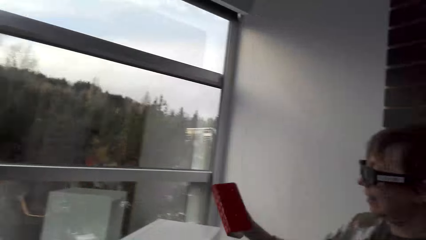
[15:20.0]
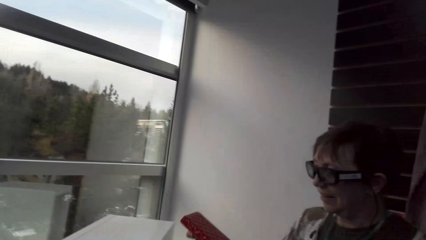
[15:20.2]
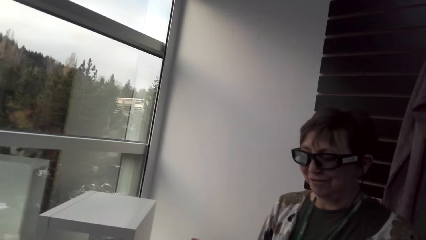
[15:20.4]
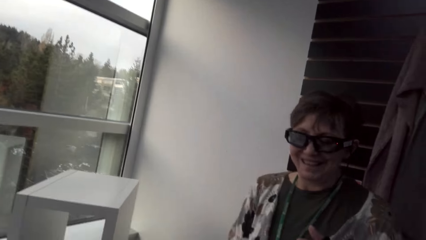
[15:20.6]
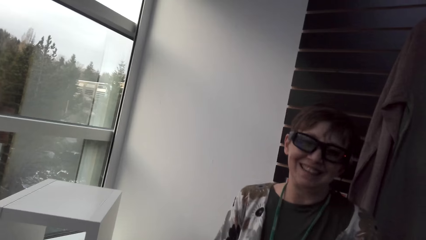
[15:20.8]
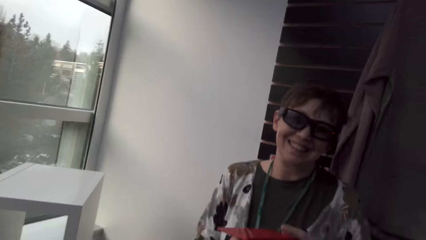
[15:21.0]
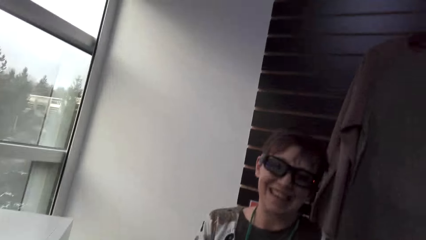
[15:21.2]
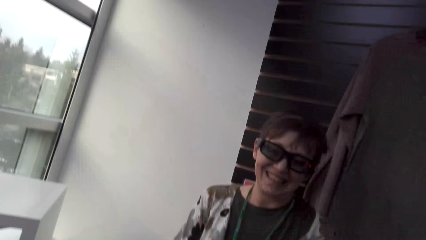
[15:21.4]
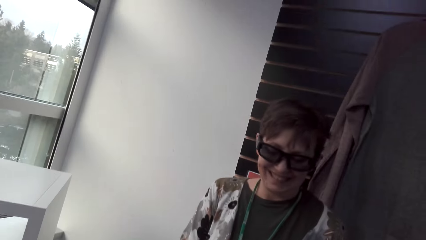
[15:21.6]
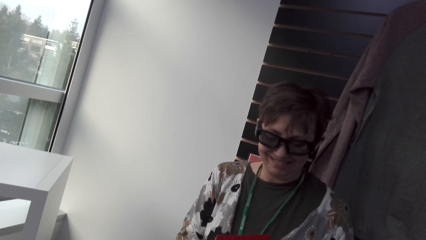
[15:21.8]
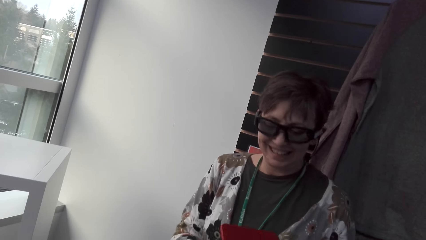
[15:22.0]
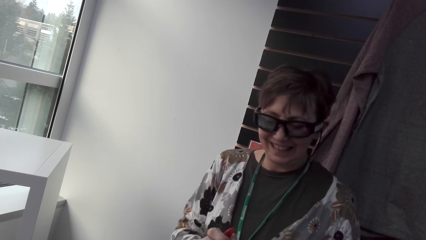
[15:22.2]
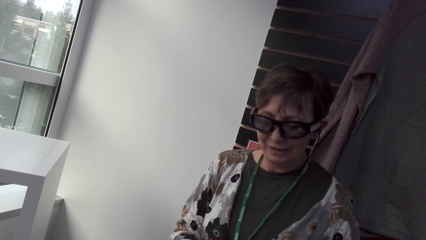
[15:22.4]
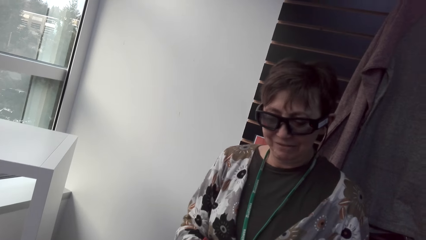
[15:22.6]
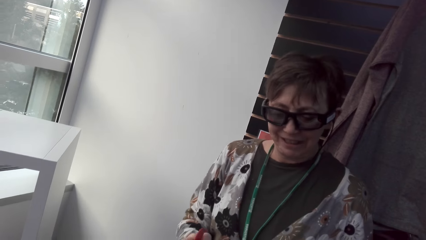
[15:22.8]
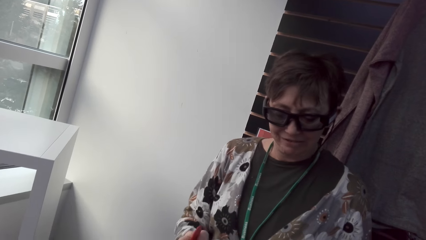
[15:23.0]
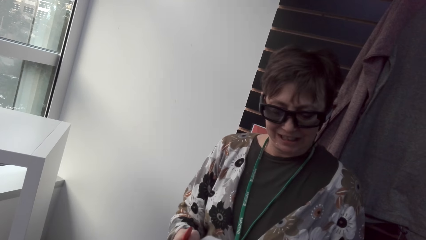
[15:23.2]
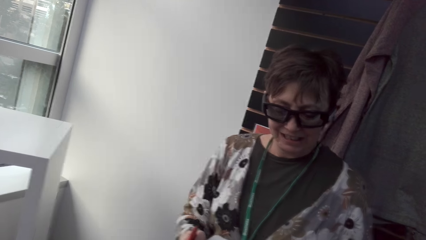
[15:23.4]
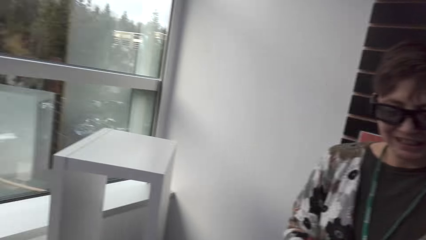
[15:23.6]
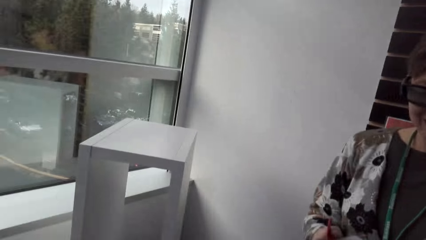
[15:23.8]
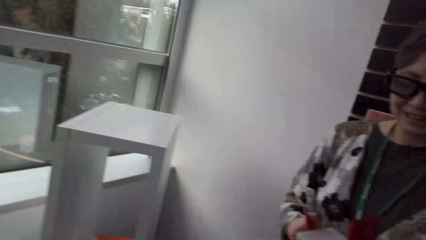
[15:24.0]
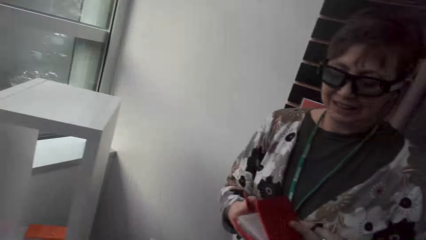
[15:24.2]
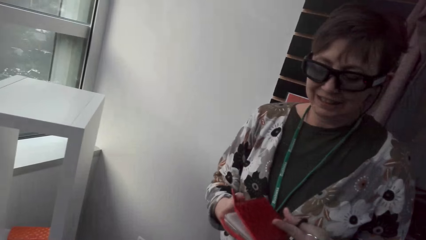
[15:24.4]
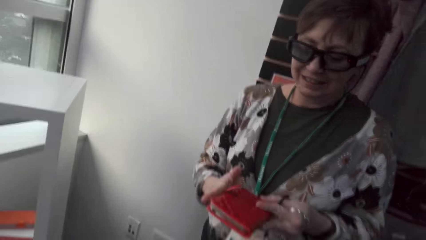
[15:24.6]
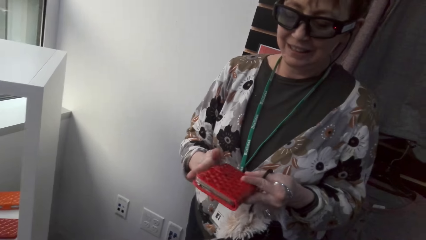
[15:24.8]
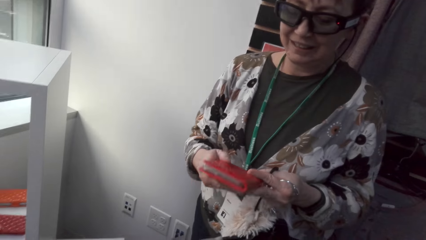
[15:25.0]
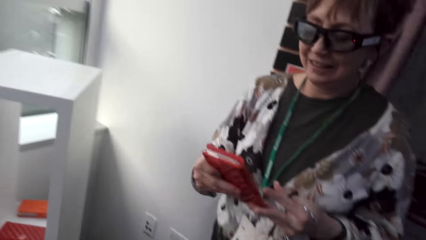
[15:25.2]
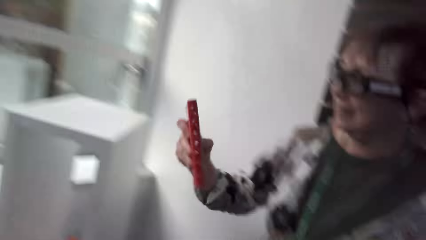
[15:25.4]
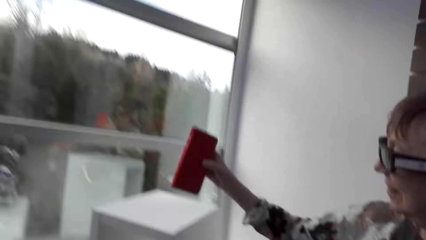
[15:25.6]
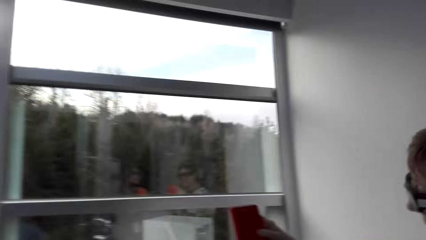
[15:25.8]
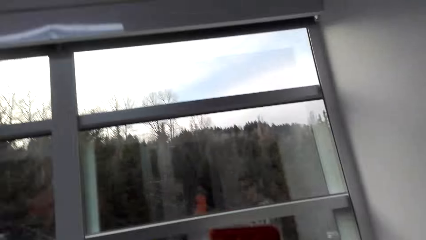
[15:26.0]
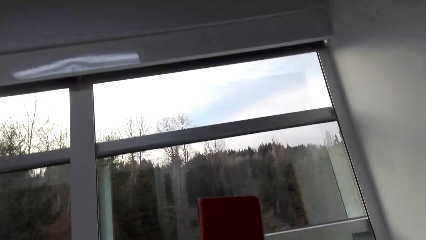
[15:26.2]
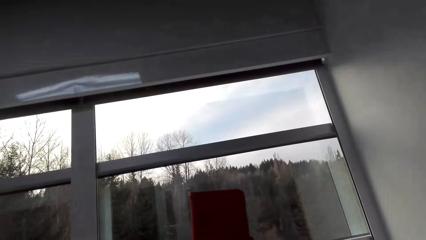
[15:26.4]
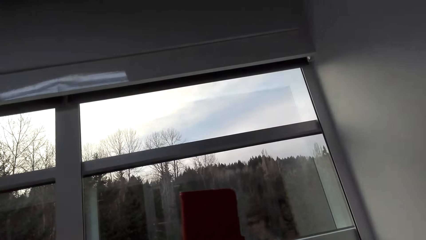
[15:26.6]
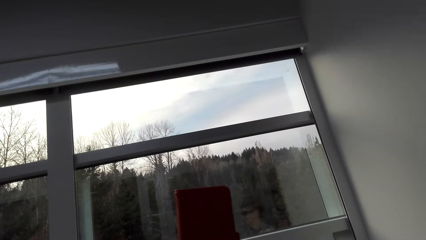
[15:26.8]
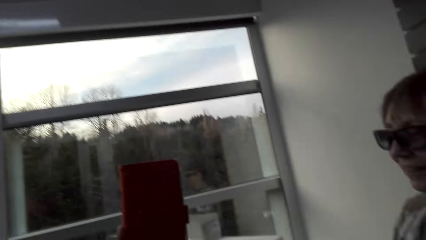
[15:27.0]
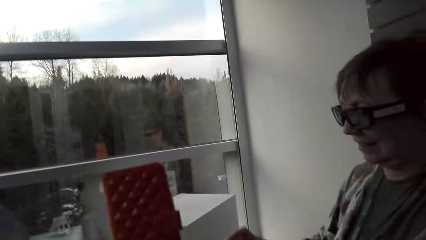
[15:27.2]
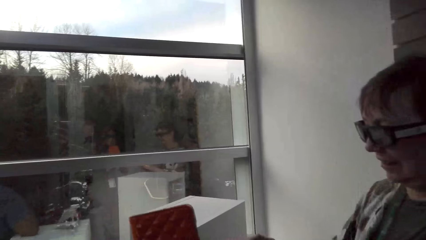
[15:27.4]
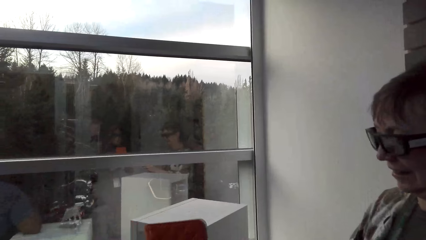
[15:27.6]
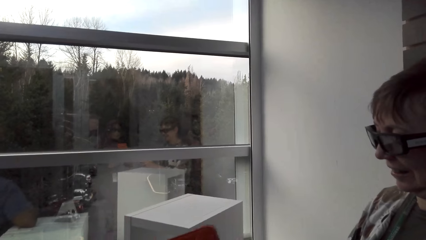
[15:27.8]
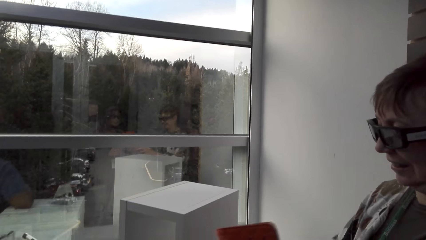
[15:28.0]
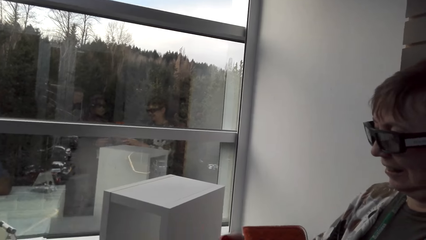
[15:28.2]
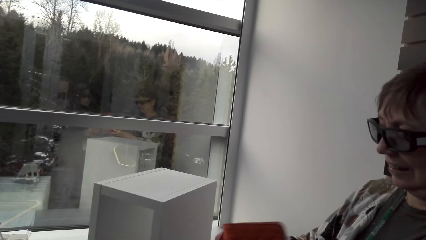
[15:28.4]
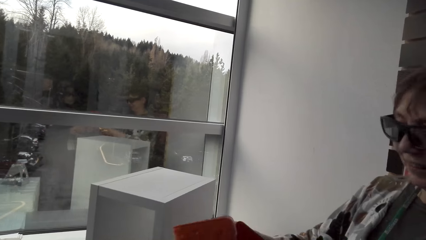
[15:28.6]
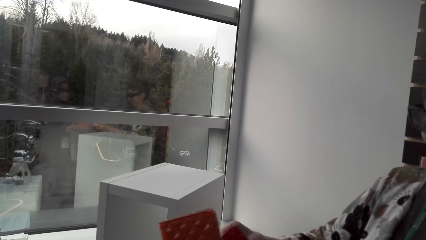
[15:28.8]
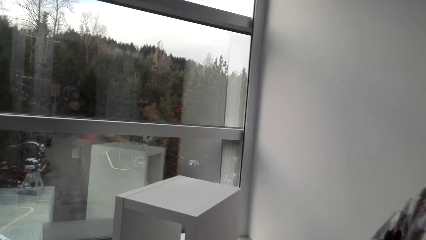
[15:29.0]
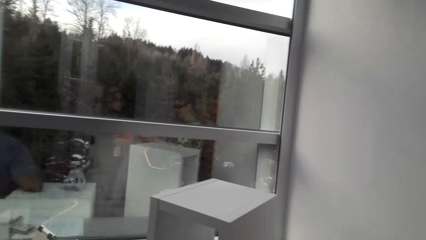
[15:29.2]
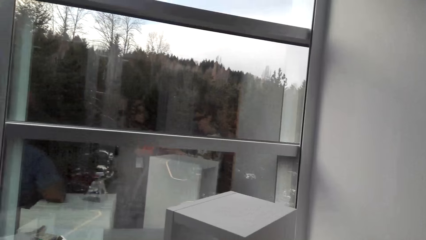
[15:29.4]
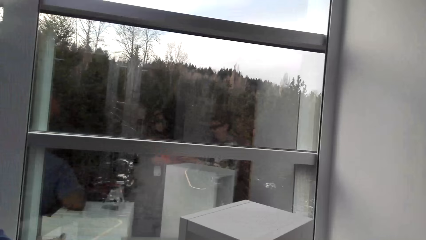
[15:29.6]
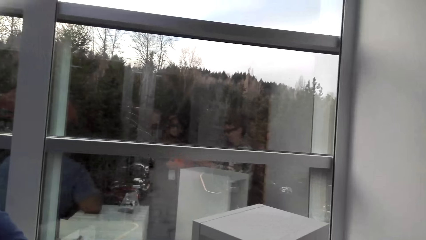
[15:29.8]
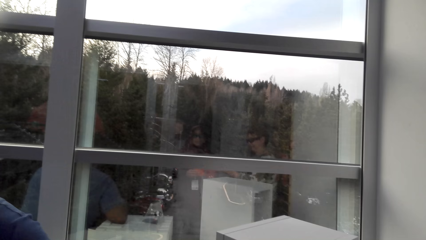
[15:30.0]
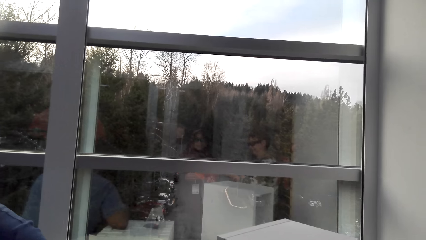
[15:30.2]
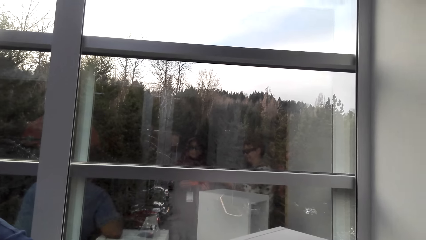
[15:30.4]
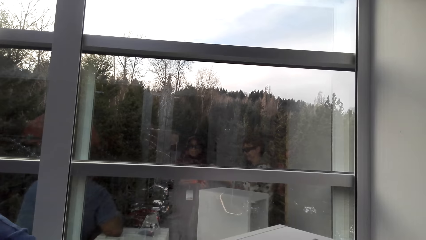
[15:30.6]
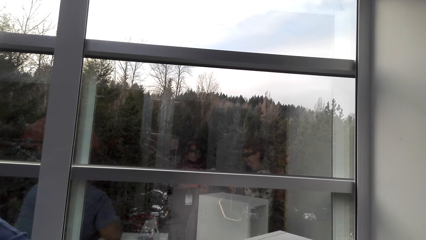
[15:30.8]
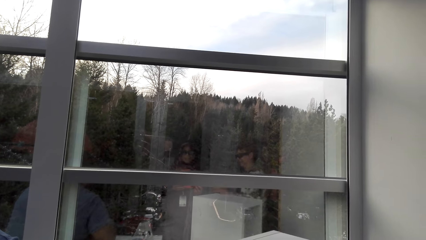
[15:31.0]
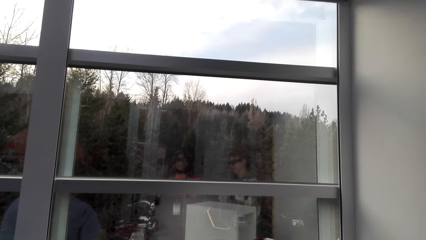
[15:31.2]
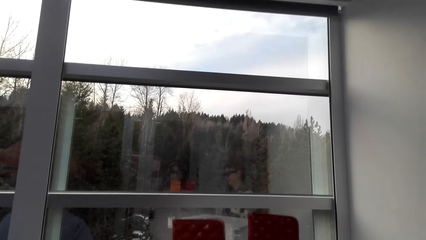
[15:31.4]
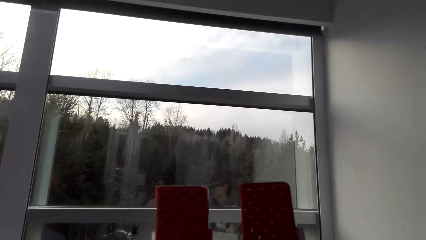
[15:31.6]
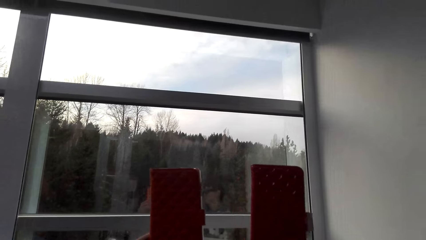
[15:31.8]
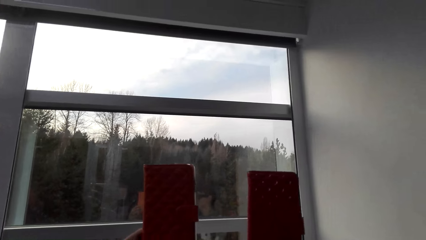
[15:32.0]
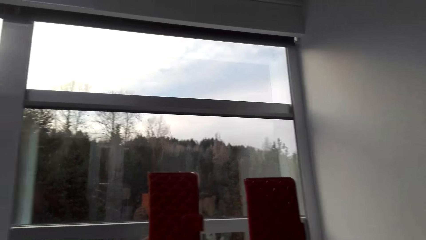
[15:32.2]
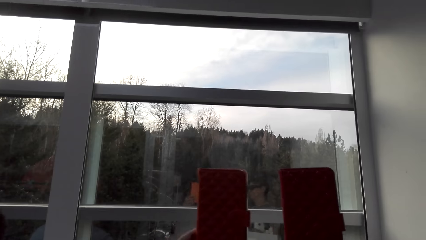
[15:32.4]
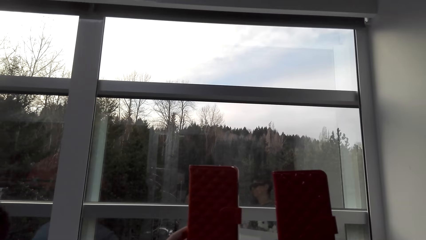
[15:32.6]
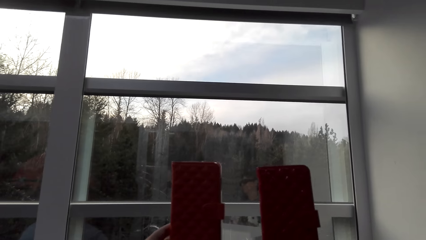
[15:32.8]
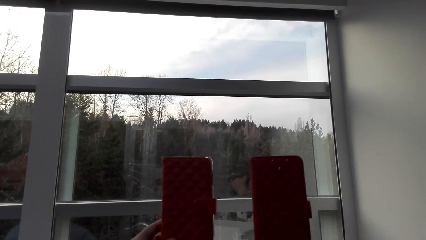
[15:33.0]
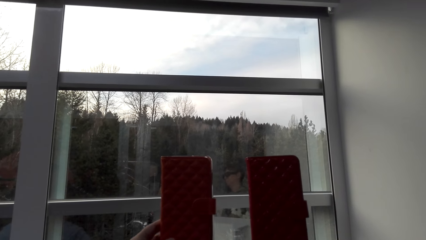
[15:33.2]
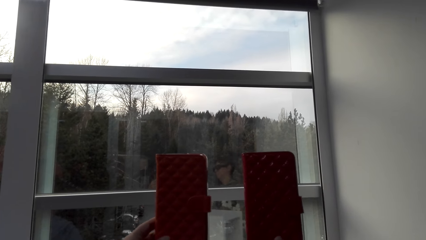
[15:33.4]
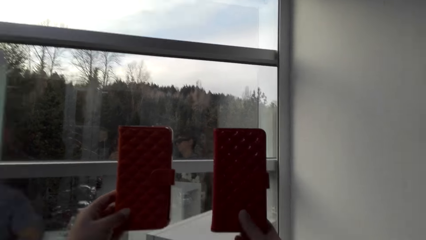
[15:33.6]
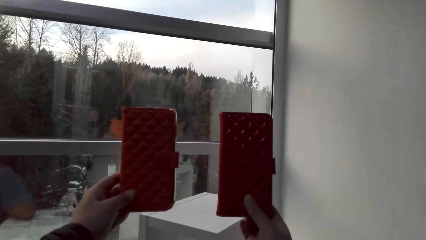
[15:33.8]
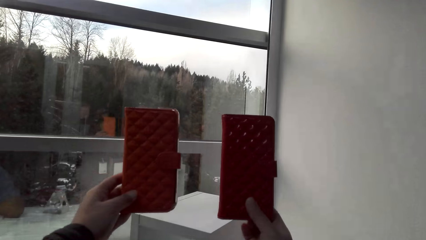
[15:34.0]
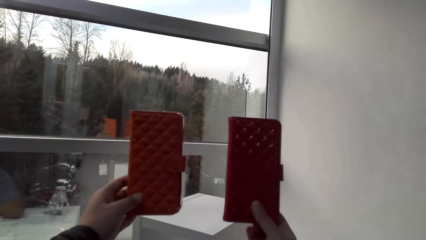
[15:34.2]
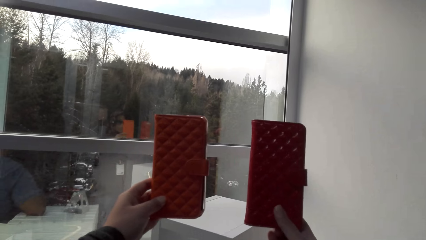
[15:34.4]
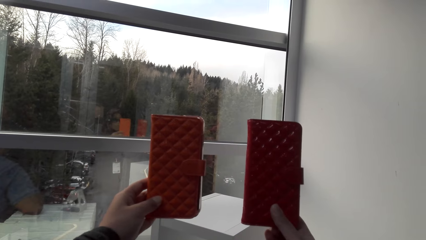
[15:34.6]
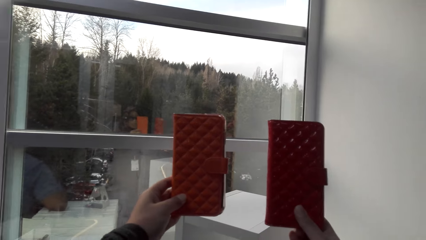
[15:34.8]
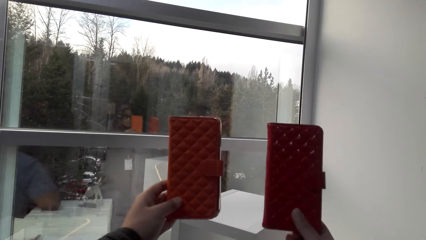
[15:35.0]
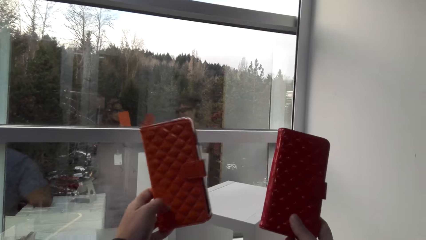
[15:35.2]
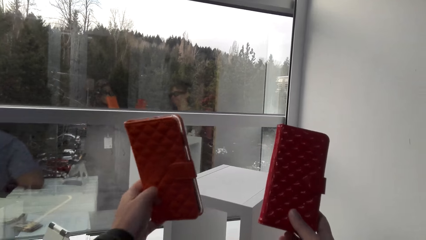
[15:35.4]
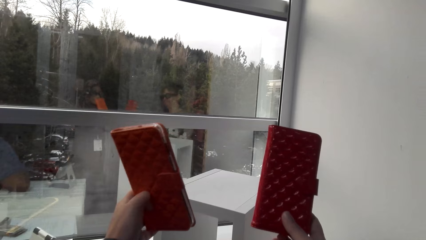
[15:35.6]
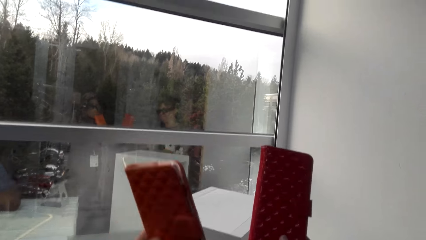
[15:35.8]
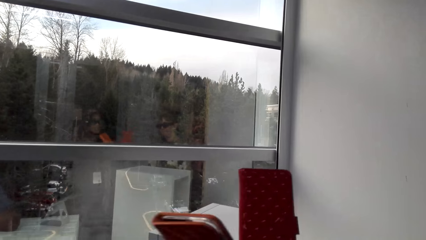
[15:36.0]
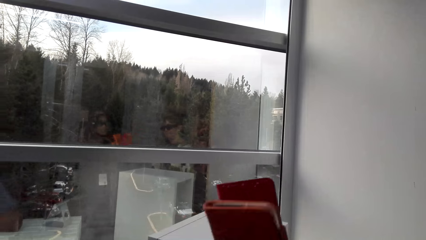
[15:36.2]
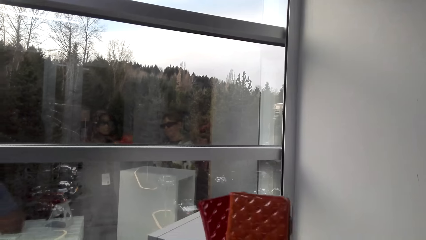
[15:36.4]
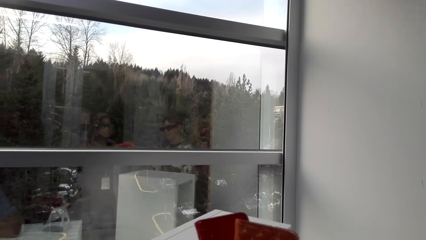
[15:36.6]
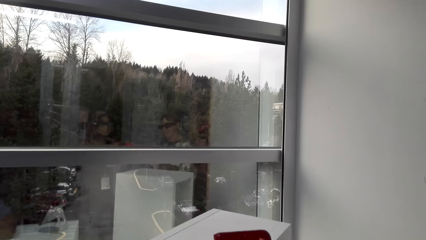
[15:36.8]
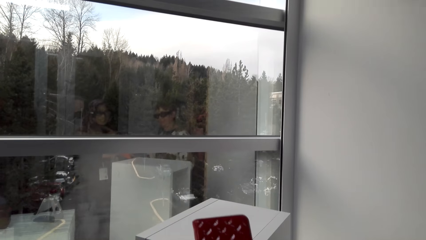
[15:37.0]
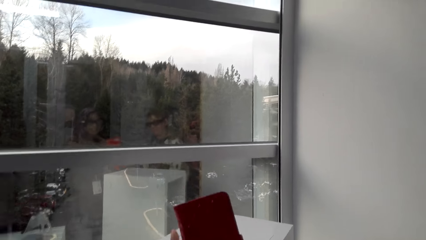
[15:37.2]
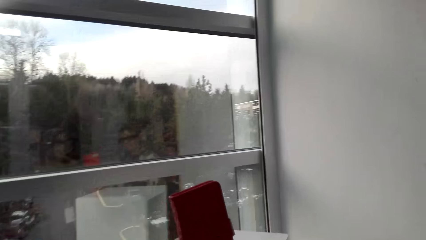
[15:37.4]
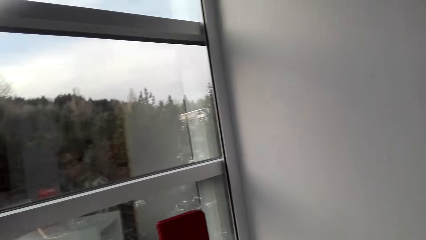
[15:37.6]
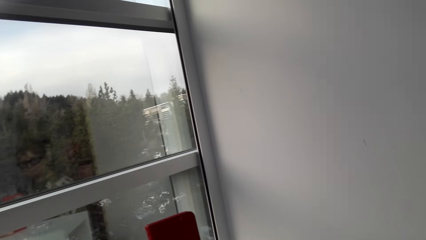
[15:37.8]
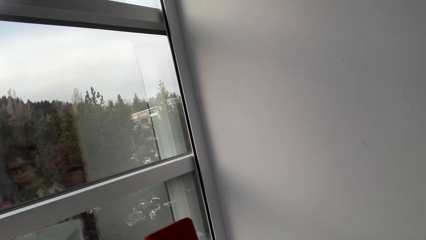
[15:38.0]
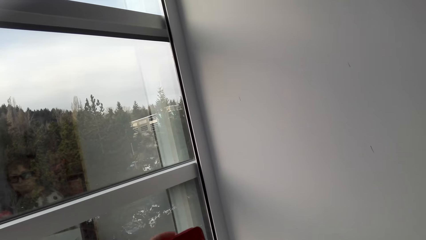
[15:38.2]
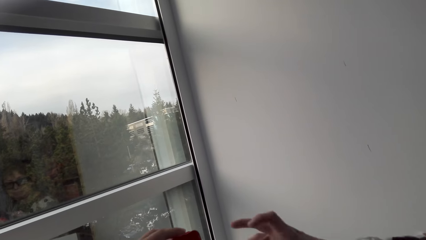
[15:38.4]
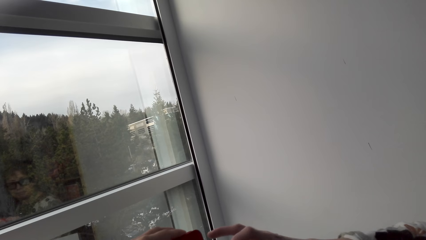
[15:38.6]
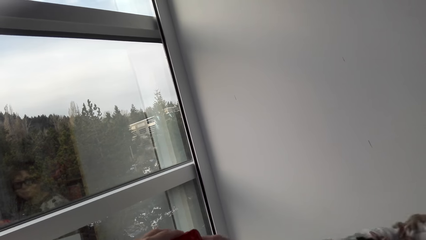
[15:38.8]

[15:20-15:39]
The lady holds the purse with the other hand. The lady moves the purse. The lady lifts the purse. The camera wearer looks at a phone wallet. They lift a purse. The lady lifts the purse. The camera wearer compares both wallets. They touch the purse.
